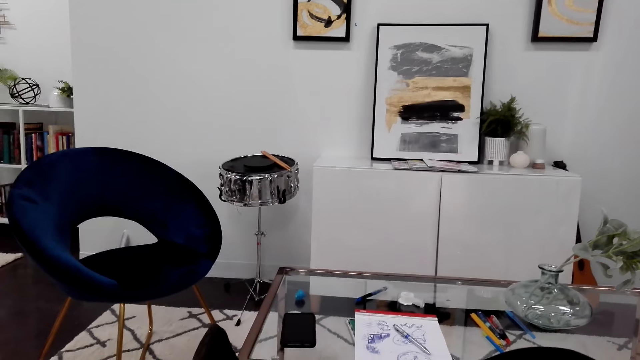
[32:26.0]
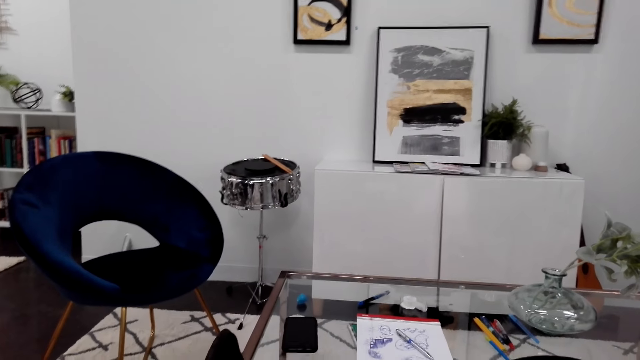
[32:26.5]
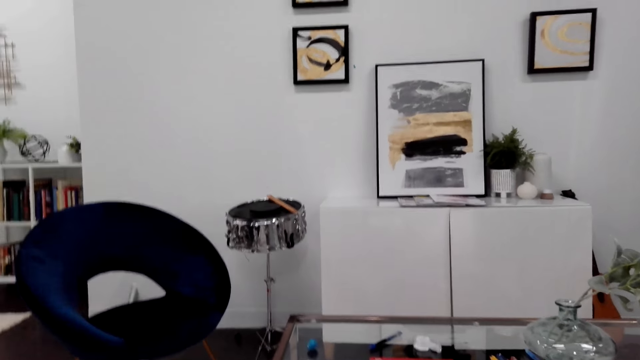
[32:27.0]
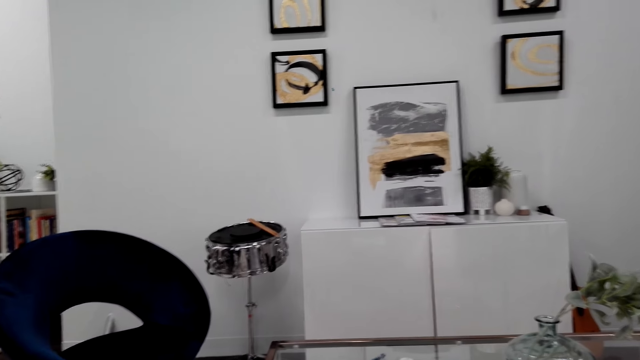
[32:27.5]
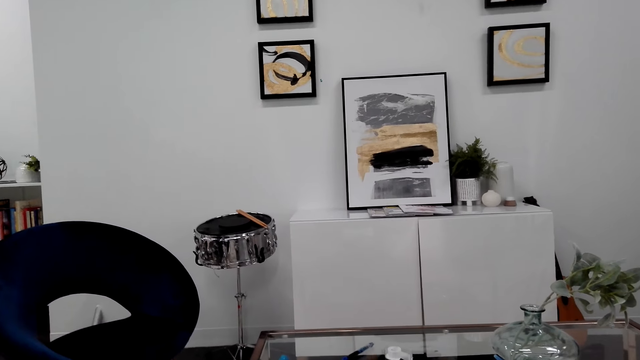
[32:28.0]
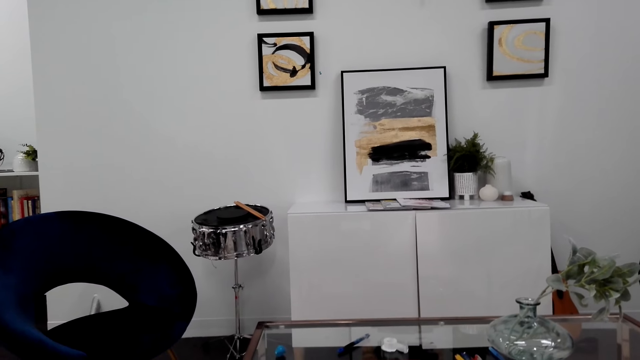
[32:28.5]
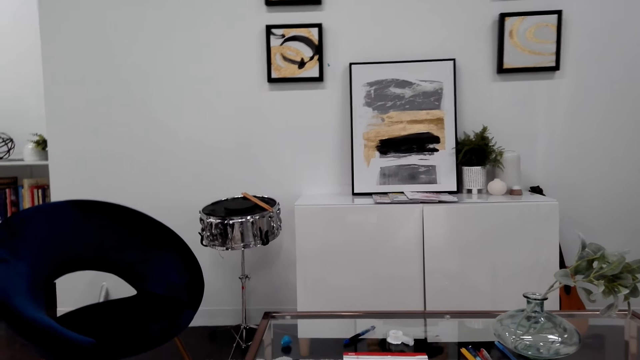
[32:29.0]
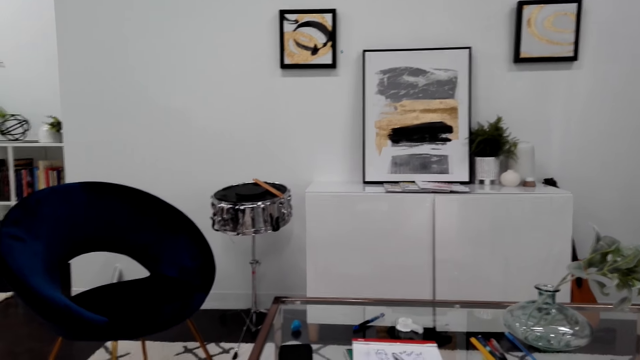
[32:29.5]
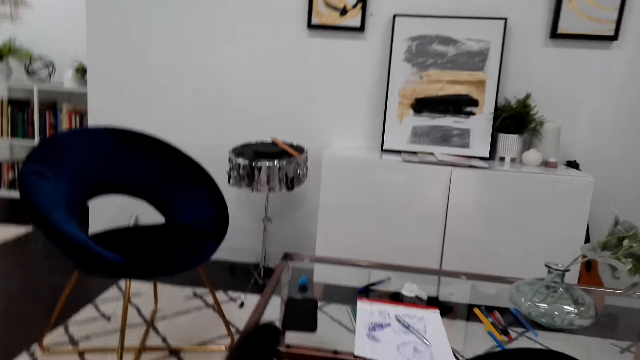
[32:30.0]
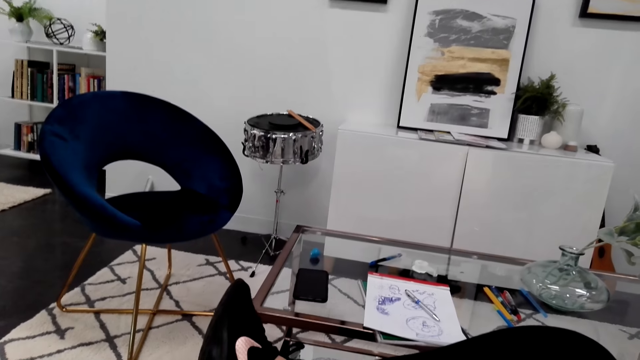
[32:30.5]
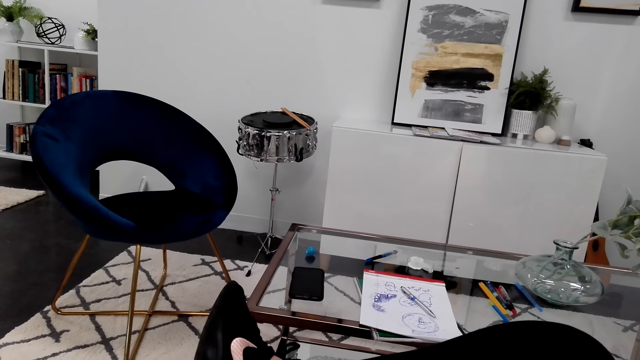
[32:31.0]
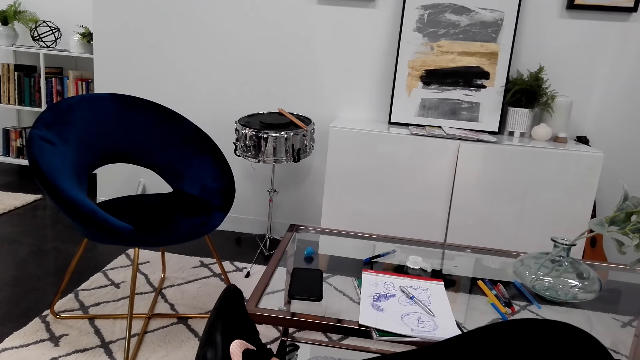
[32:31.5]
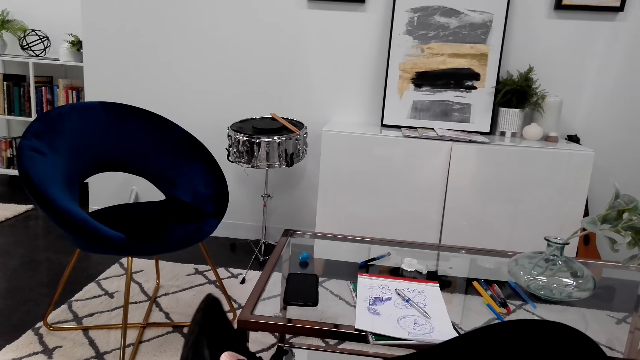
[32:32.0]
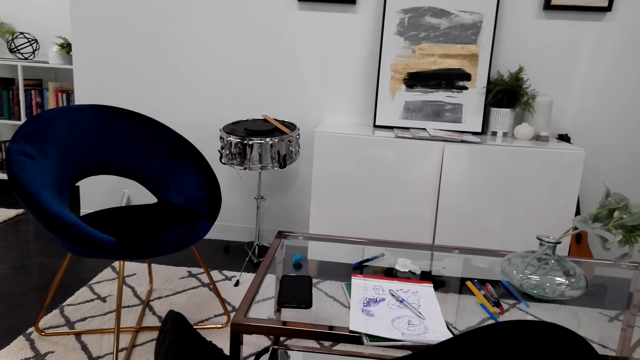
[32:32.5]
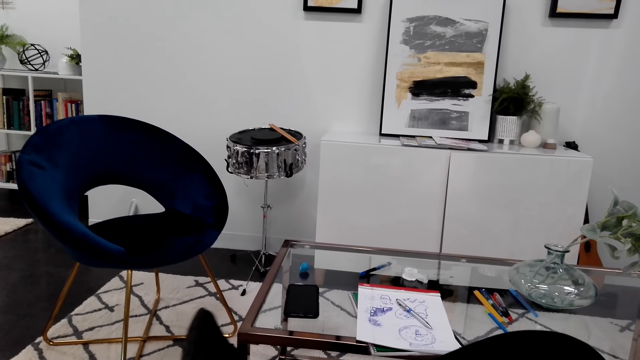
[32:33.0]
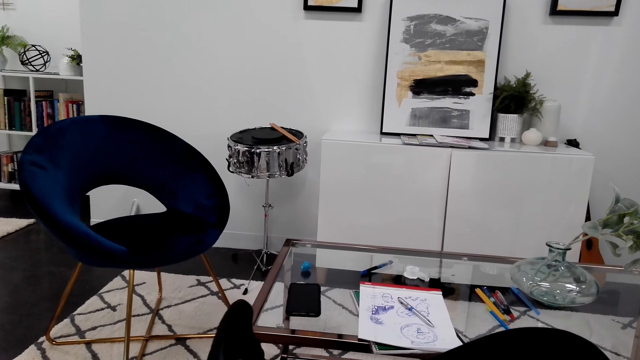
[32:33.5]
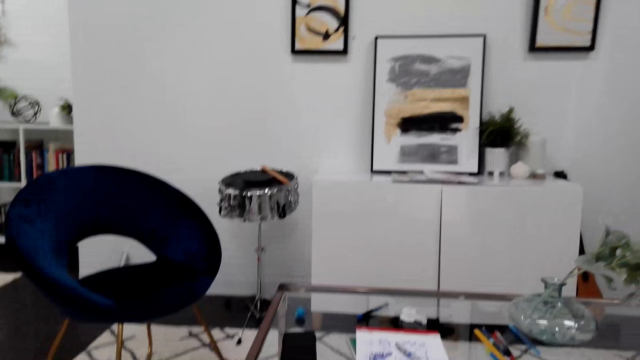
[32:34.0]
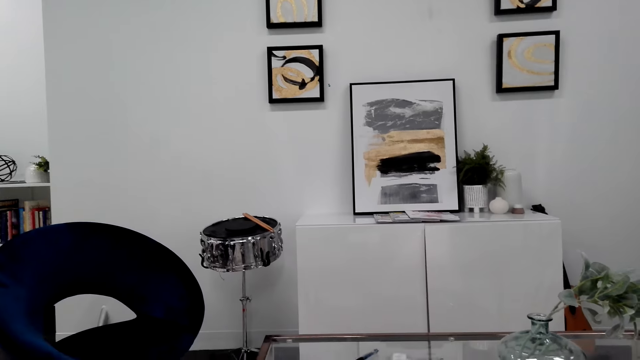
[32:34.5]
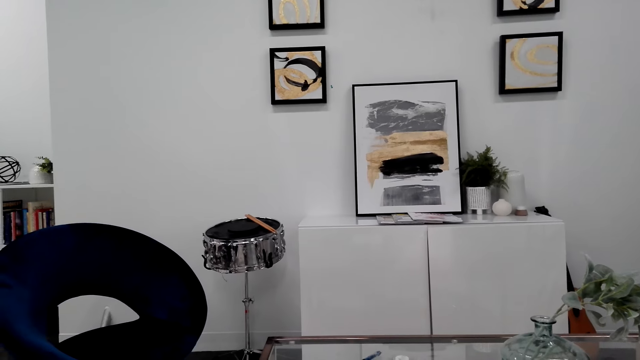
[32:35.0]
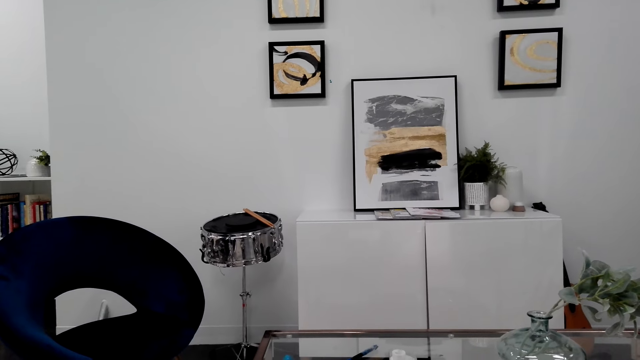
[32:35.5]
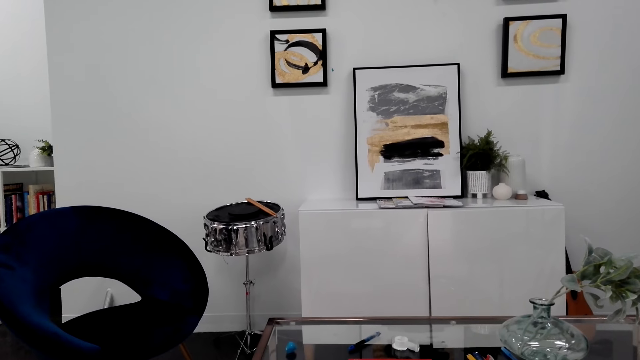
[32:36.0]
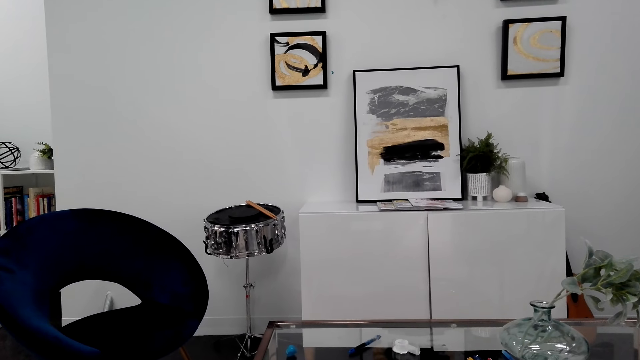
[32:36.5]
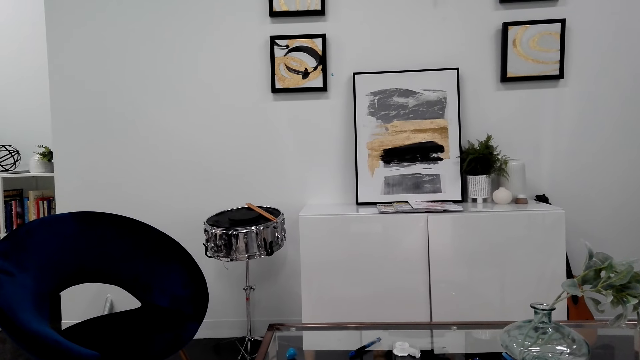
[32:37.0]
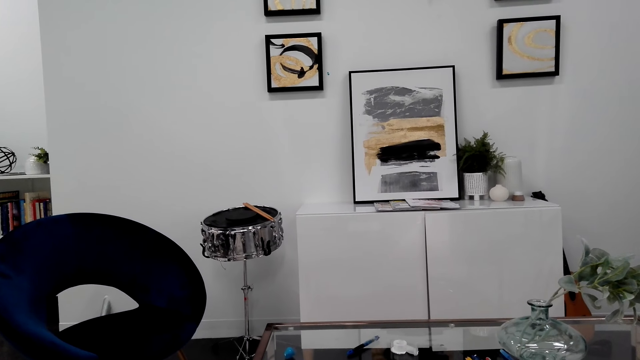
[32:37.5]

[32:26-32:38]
The camera wearer looks around. They move a leg and look around.

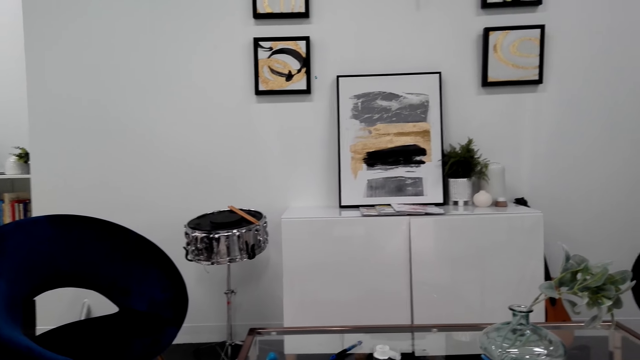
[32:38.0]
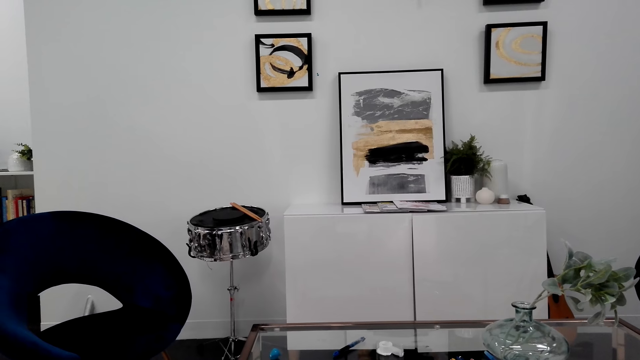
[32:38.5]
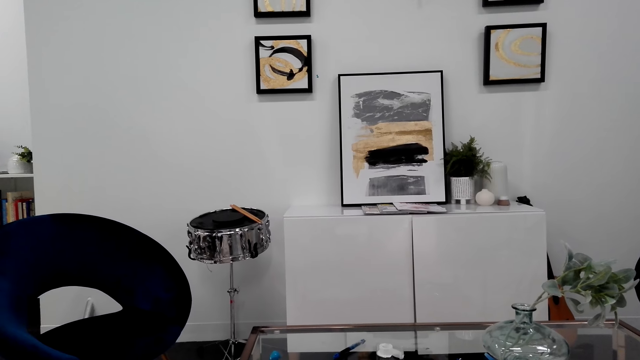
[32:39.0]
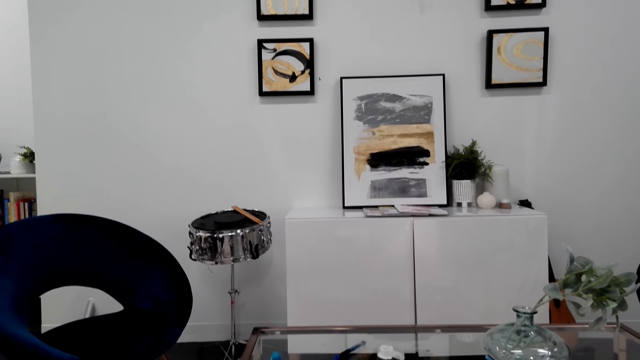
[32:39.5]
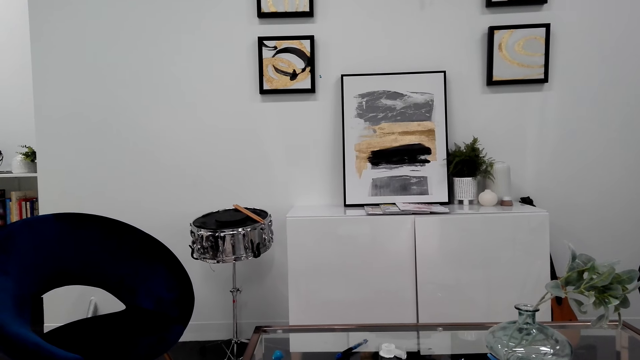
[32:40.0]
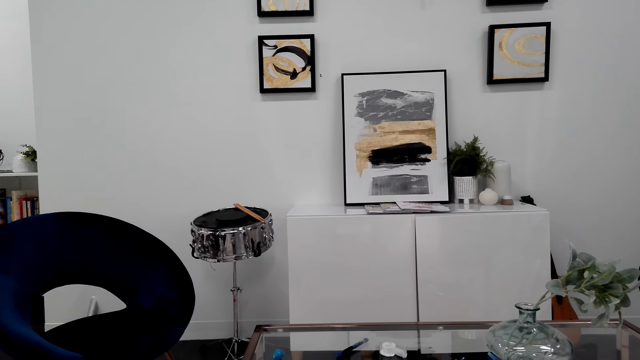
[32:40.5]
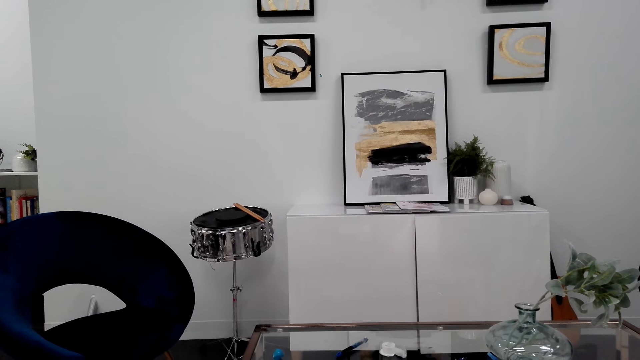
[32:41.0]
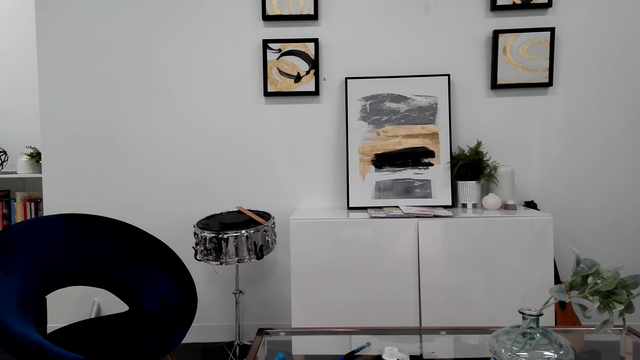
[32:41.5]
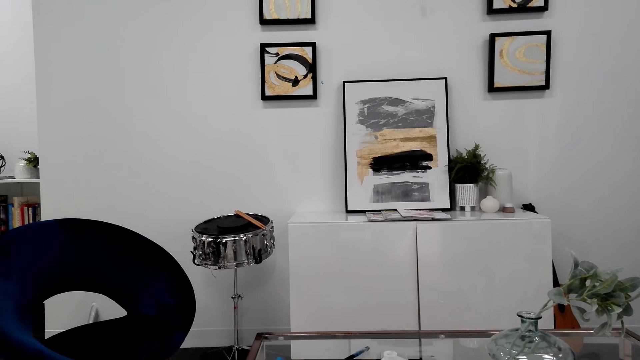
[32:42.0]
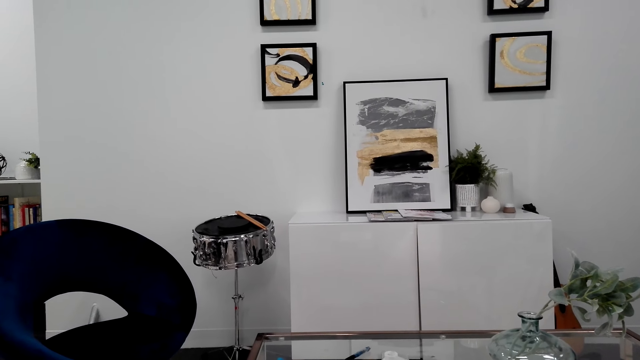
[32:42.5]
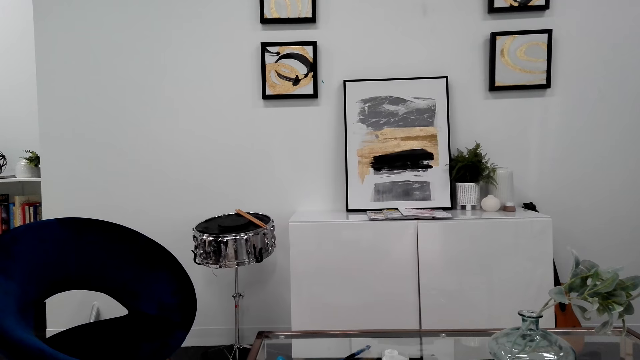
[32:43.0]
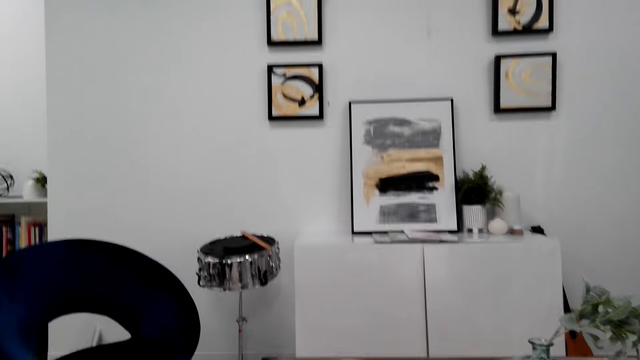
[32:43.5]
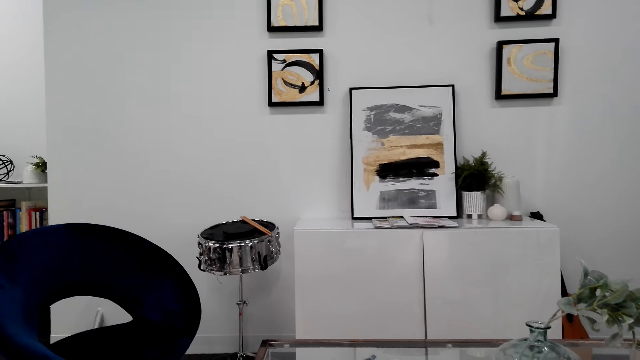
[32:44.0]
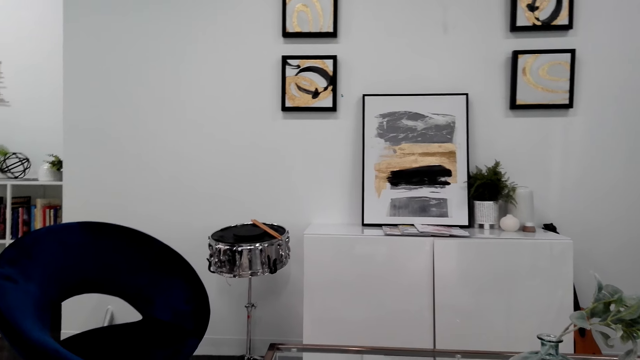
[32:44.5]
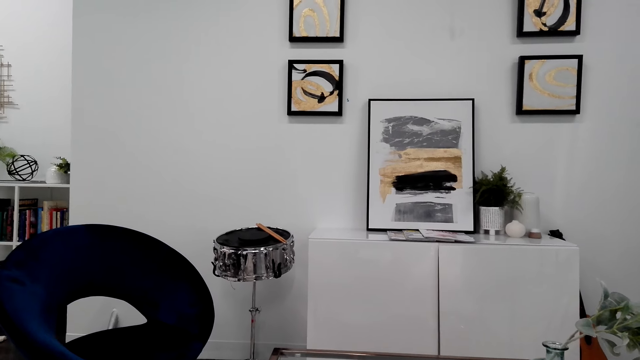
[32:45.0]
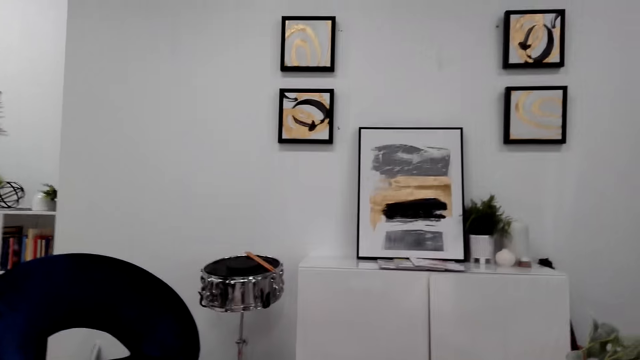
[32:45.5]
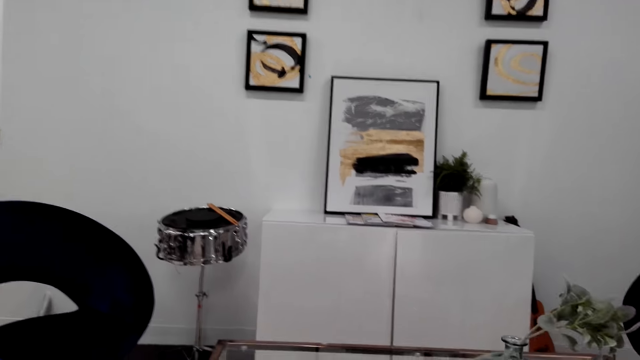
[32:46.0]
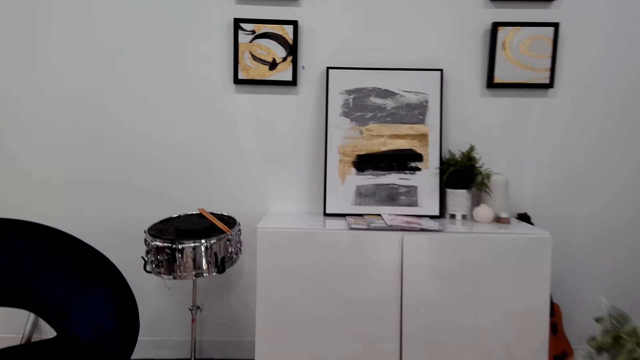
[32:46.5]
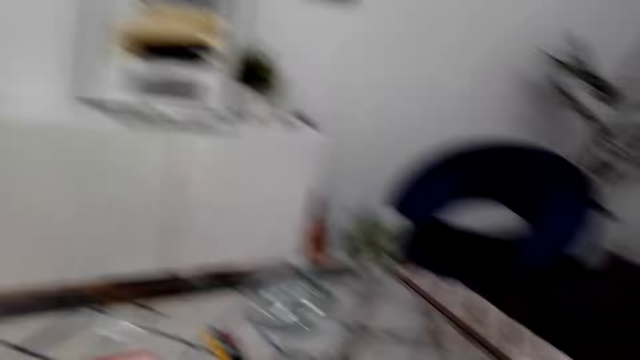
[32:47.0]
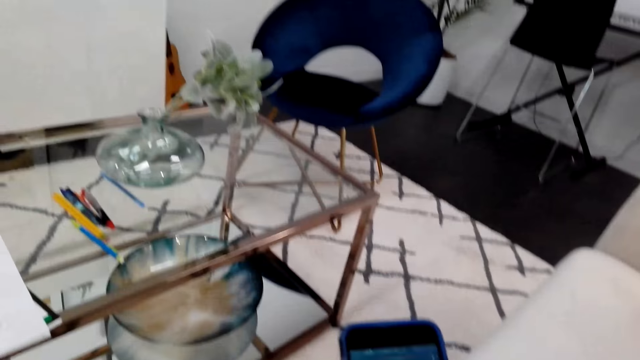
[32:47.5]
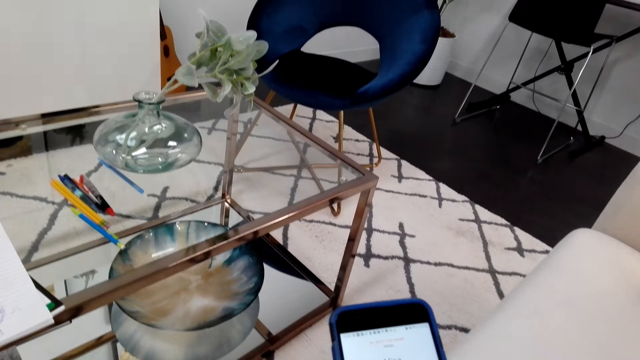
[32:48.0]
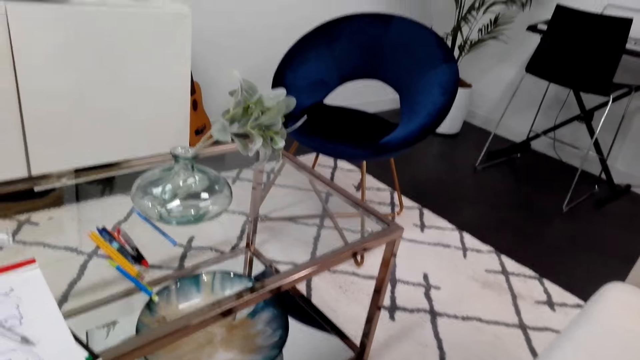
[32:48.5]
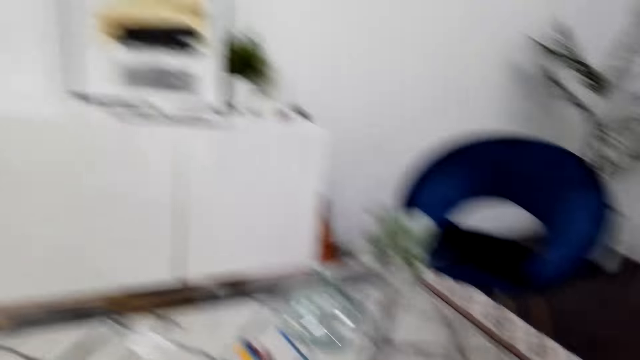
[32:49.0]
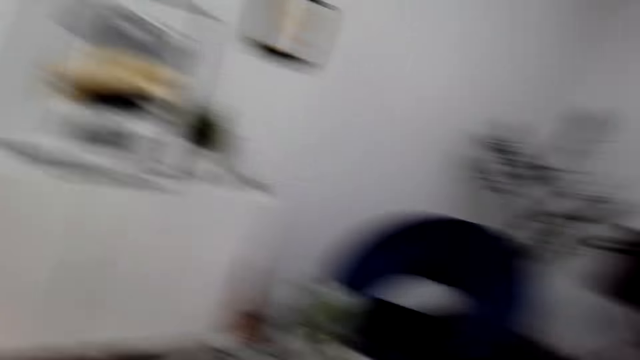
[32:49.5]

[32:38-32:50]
The camera wearer dialogues with someone. They move around. They look at the mobile phone. They scroll the phone. They look around and move around.
